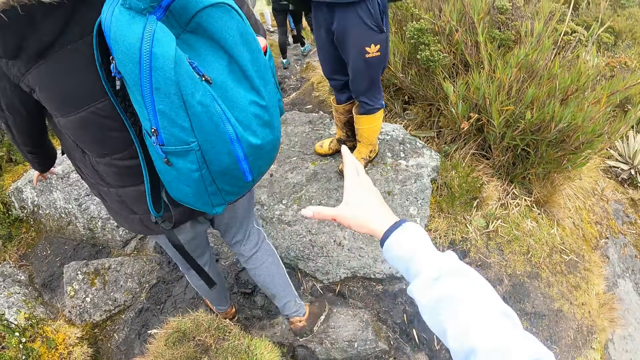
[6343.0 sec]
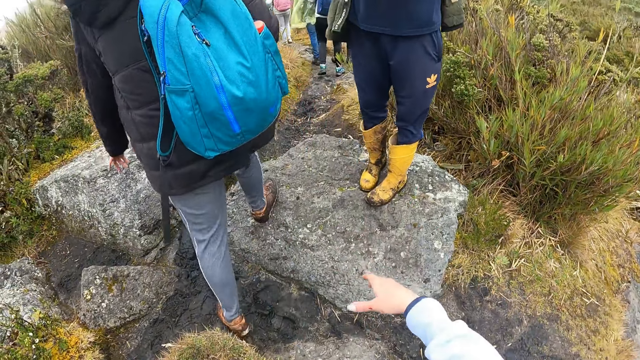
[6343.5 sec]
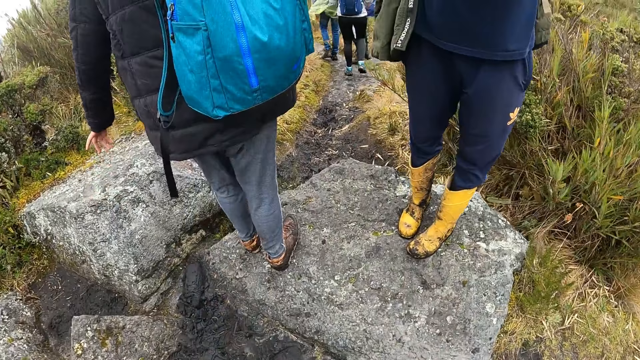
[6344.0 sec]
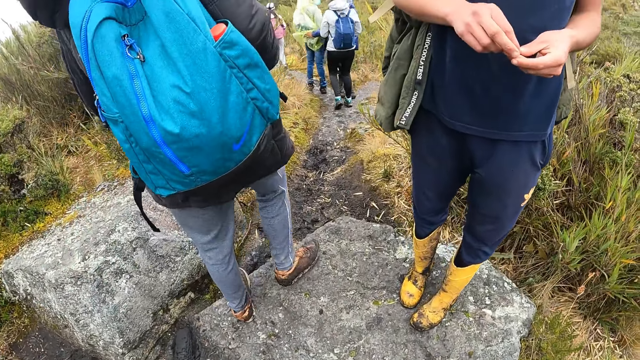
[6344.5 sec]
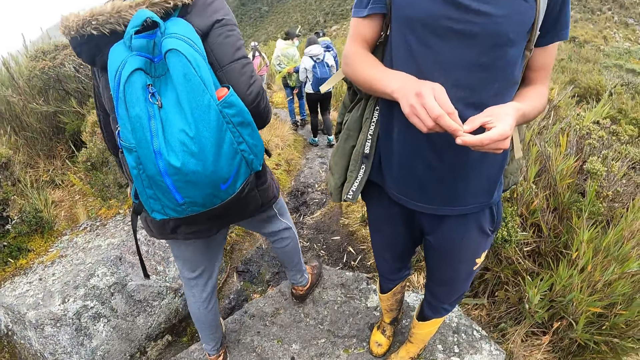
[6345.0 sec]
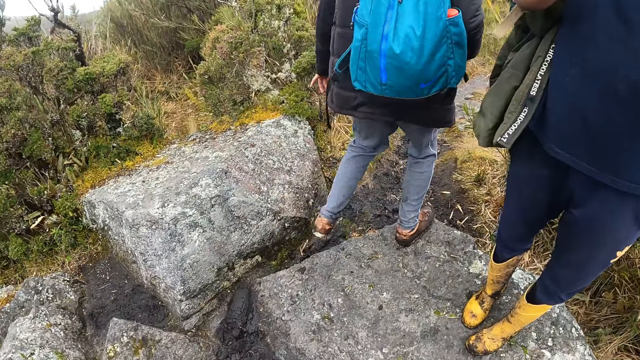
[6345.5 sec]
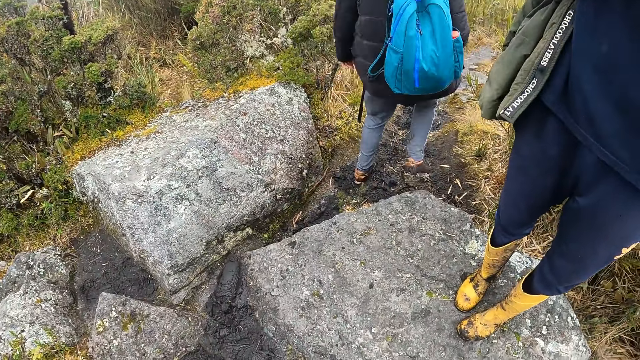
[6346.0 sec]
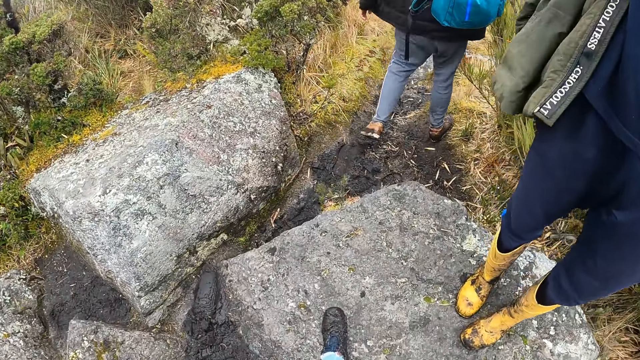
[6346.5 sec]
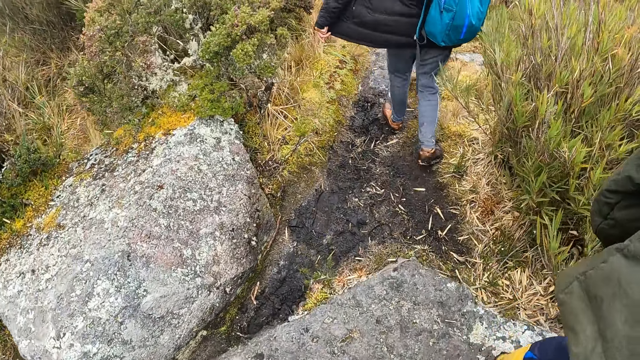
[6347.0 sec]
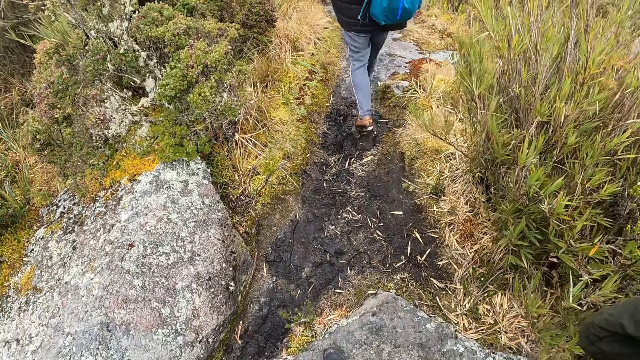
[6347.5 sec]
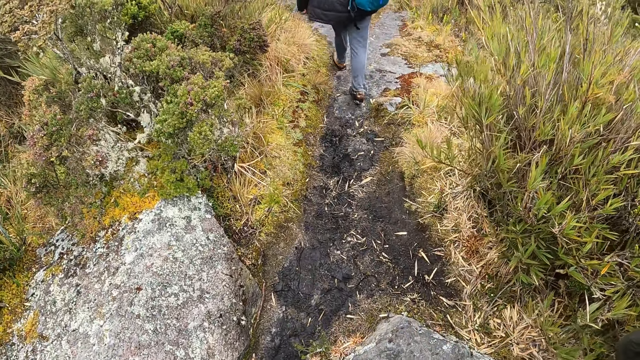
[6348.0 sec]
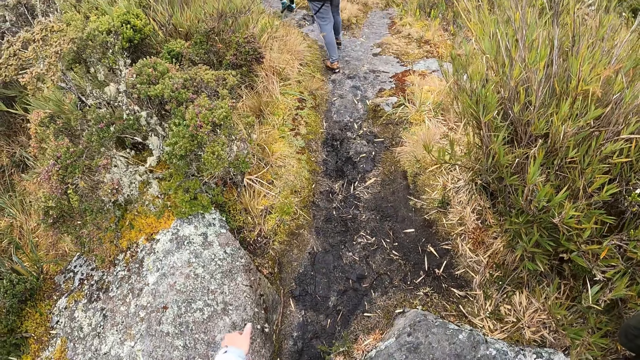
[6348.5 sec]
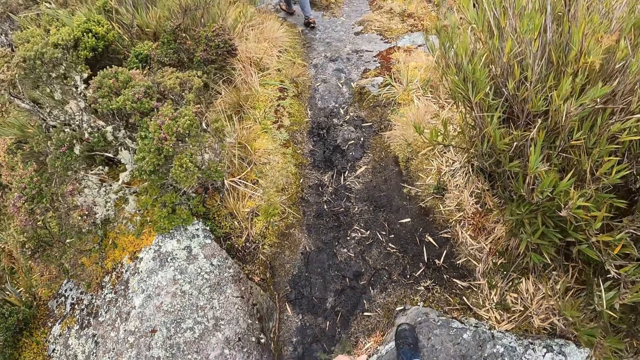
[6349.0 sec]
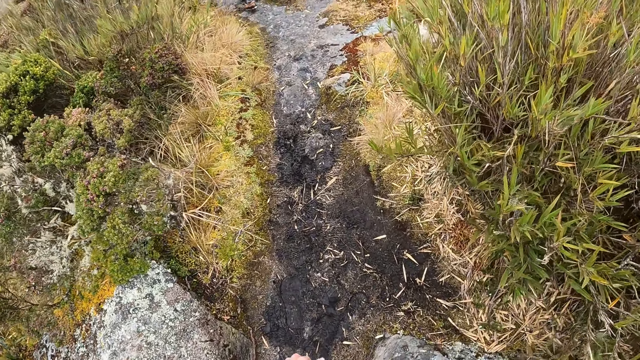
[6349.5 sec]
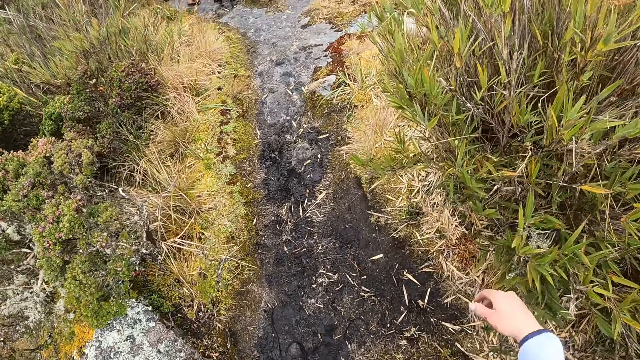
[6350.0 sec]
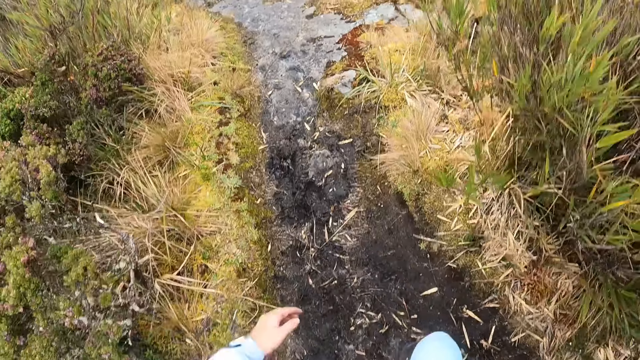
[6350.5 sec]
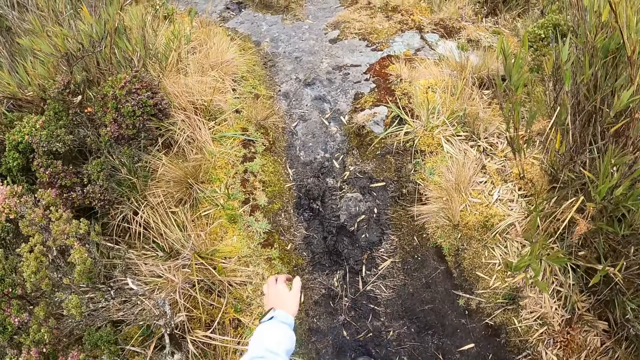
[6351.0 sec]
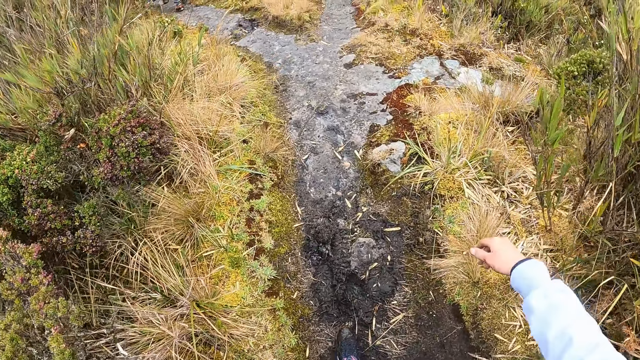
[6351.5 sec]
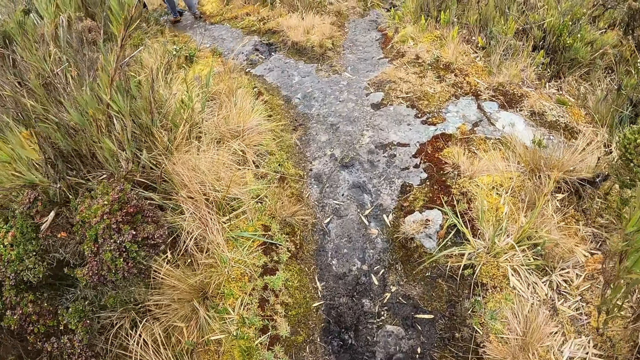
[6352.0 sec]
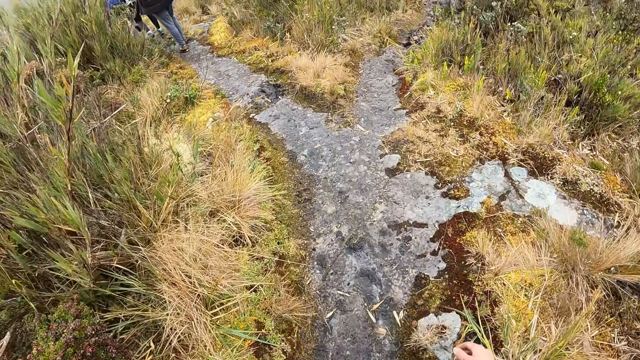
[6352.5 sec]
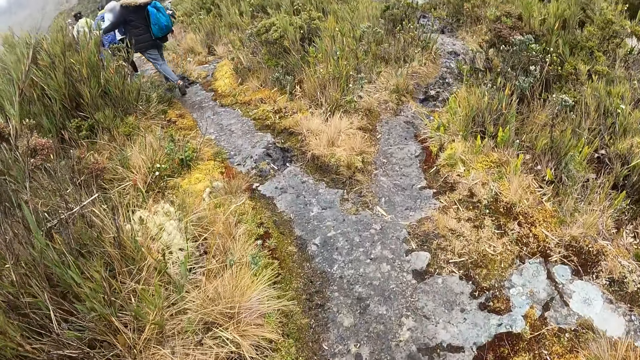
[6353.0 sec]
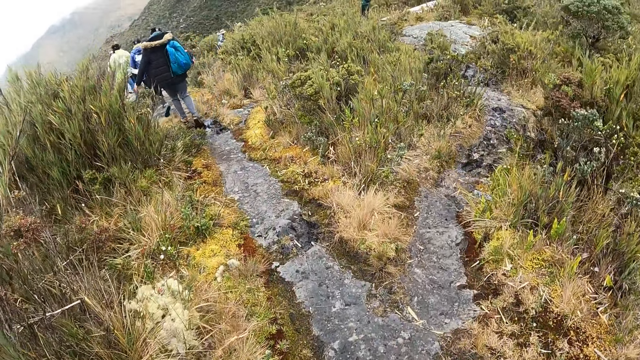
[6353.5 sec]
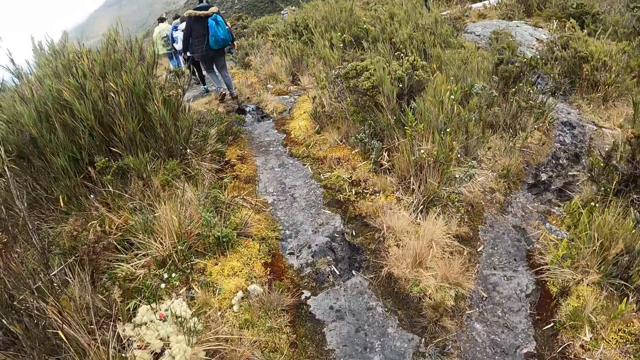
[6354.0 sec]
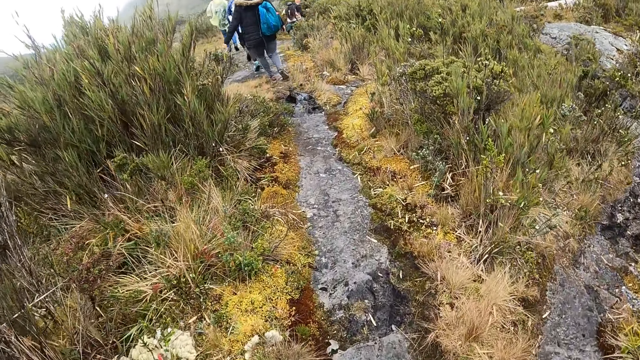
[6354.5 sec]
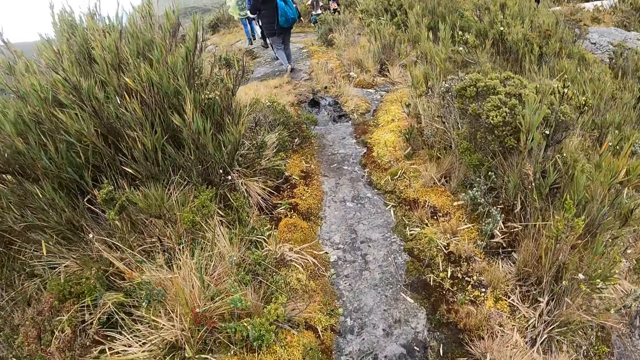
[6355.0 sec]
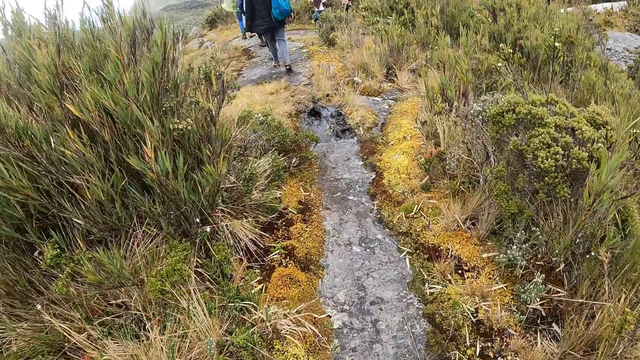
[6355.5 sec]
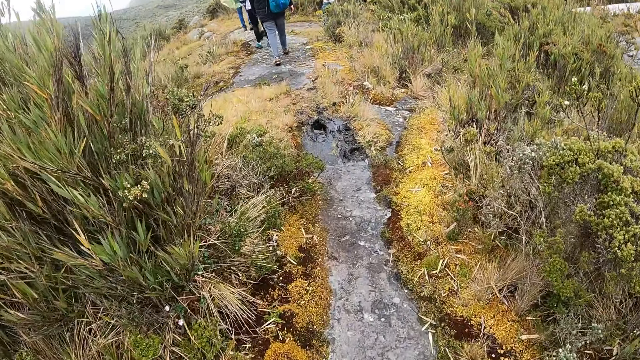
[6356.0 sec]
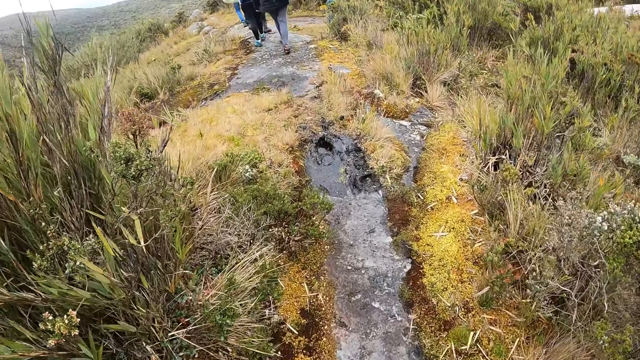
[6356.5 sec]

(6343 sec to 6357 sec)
The camera wearer stretches the hand. They walk. They walk along the pathway of the forest. They swing the hands.

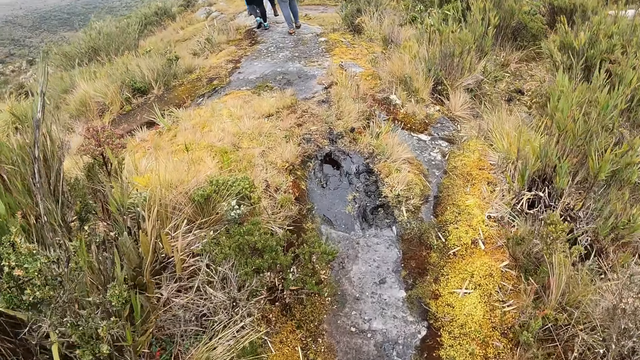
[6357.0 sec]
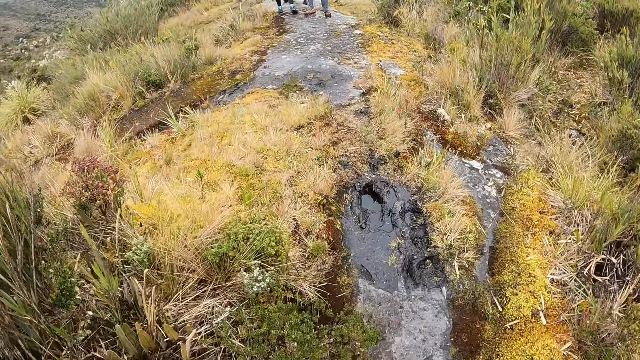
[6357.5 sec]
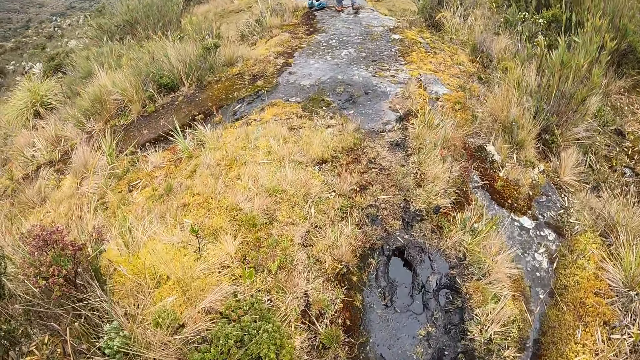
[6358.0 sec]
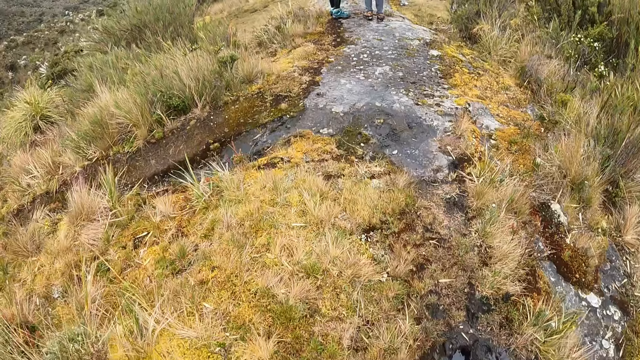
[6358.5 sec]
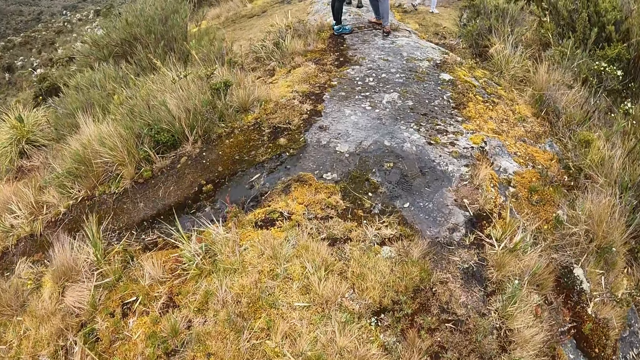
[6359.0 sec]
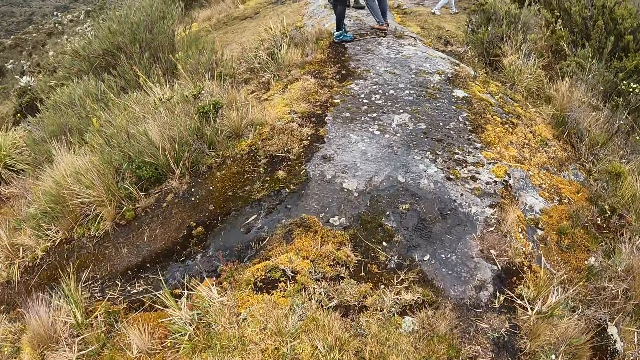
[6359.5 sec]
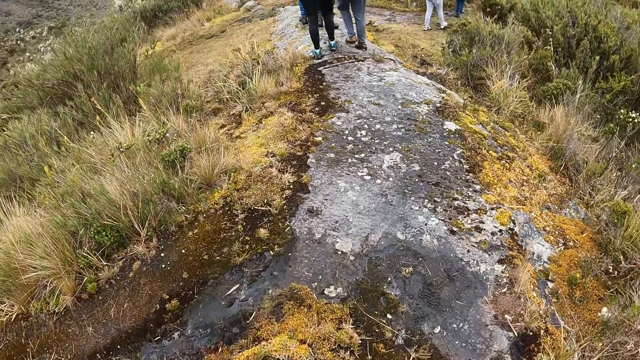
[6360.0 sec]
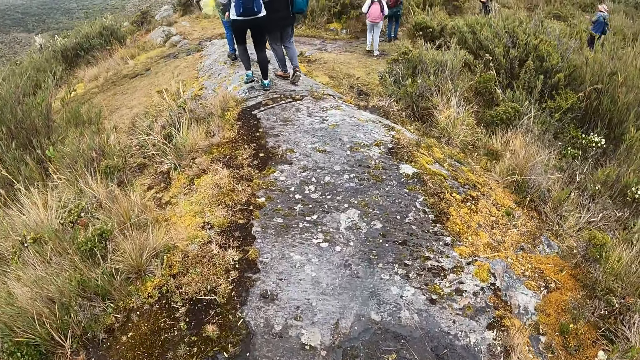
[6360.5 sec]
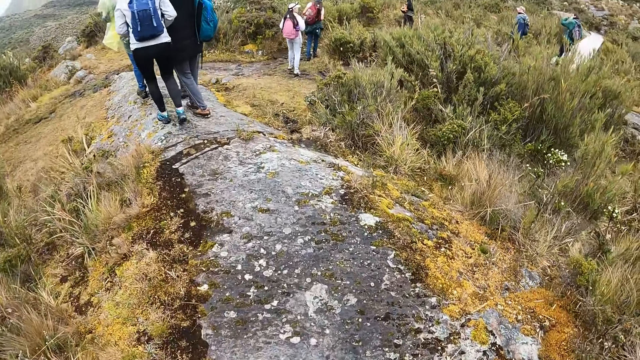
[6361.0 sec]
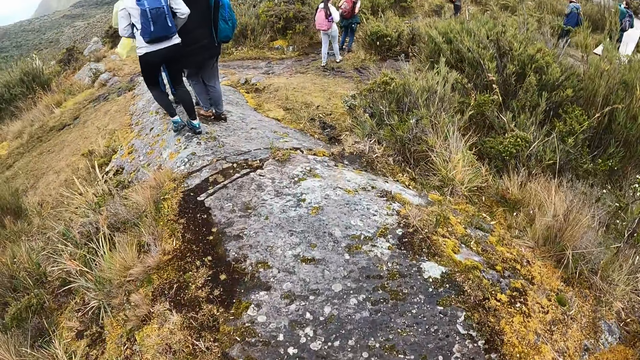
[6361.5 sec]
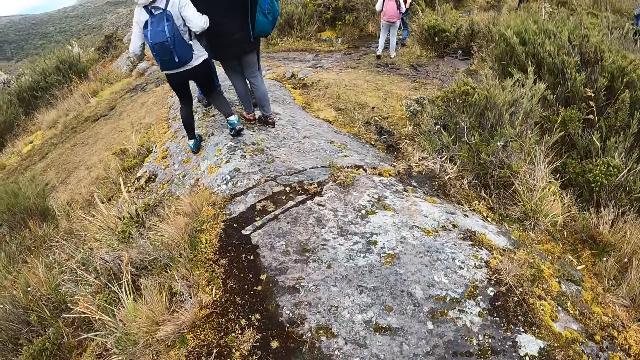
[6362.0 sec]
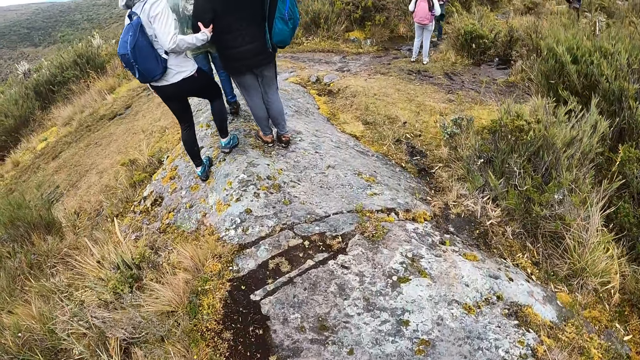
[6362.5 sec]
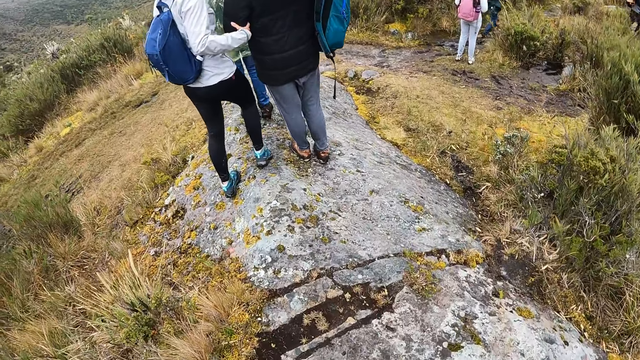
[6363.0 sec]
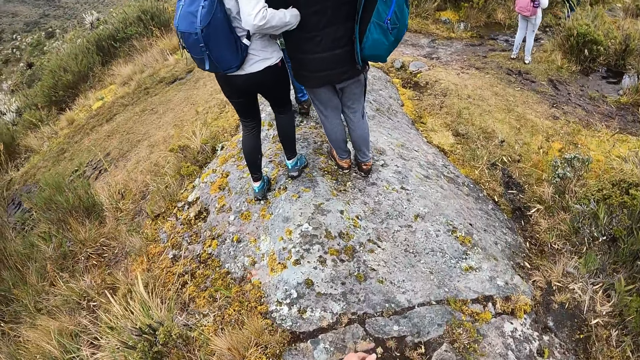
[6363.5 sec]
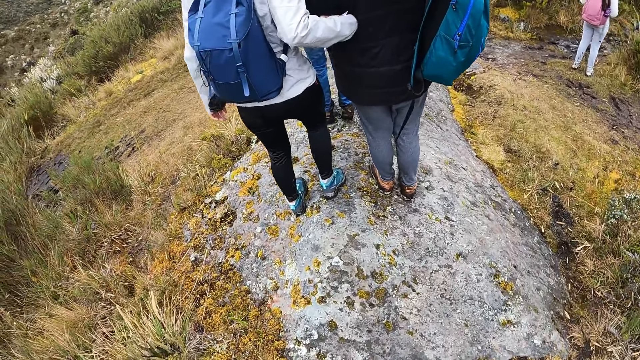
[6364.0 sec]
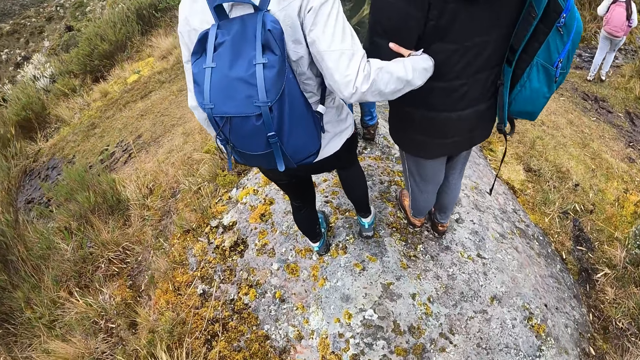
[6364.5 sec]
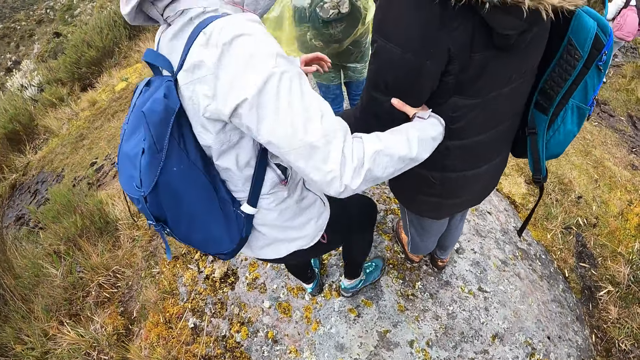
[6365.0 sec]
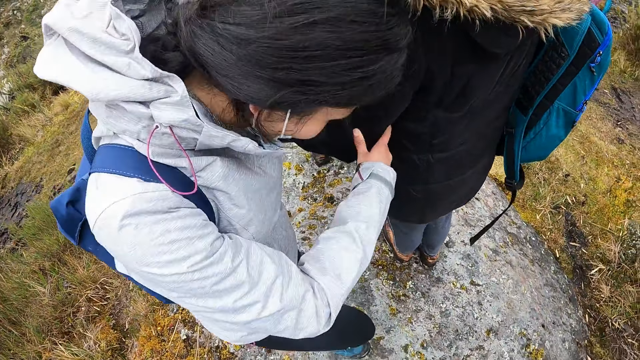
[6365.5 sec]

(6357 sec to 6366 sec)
The woman walks along the pathway of the forest. Another woman holds the man with her right hand.
